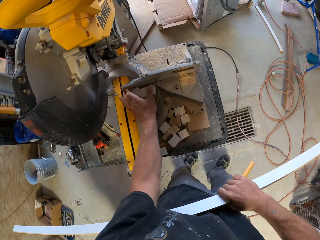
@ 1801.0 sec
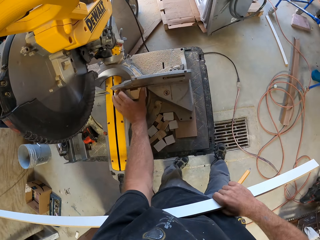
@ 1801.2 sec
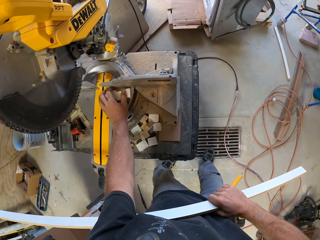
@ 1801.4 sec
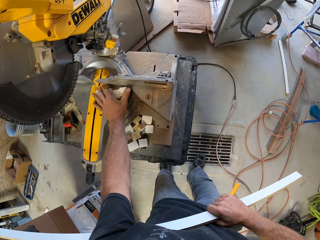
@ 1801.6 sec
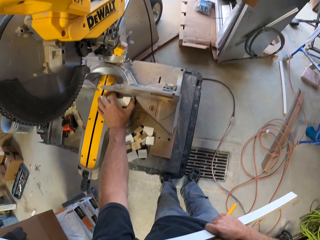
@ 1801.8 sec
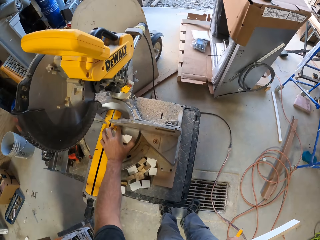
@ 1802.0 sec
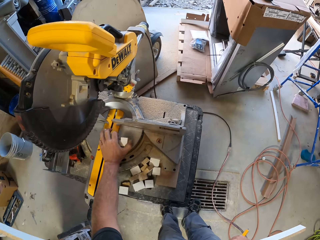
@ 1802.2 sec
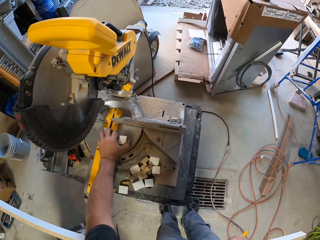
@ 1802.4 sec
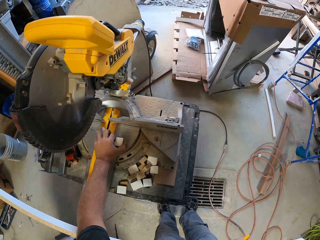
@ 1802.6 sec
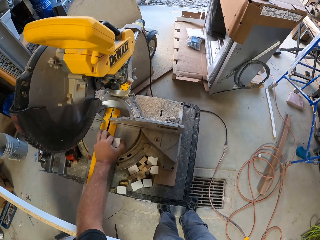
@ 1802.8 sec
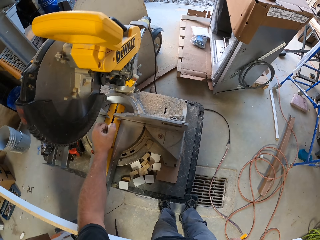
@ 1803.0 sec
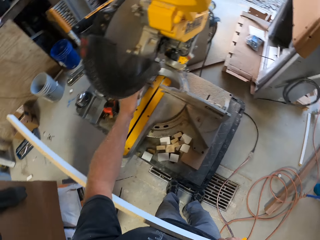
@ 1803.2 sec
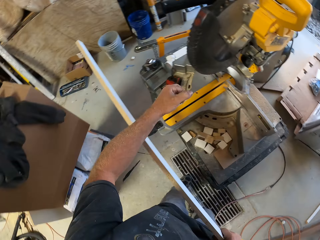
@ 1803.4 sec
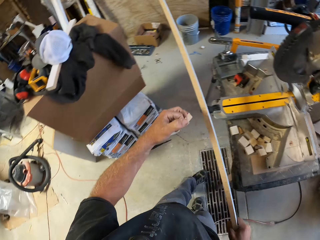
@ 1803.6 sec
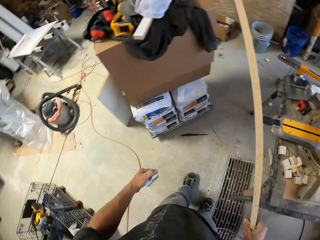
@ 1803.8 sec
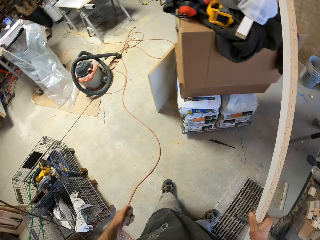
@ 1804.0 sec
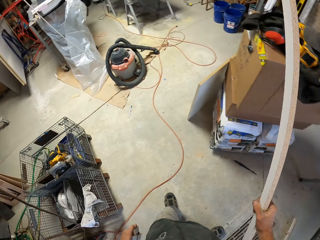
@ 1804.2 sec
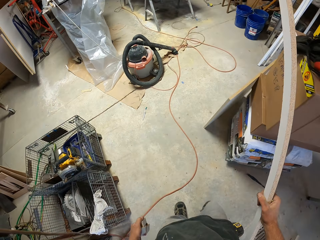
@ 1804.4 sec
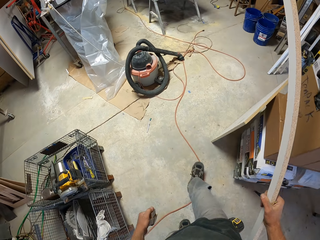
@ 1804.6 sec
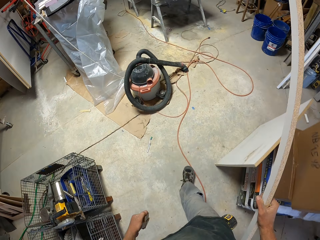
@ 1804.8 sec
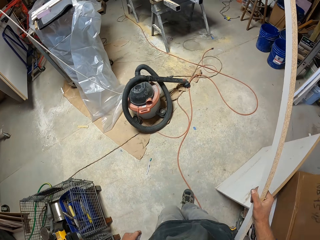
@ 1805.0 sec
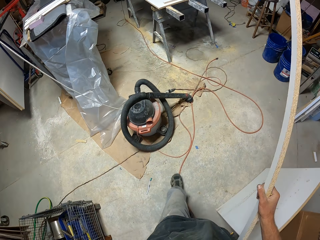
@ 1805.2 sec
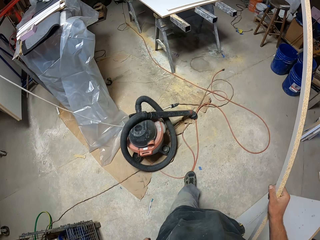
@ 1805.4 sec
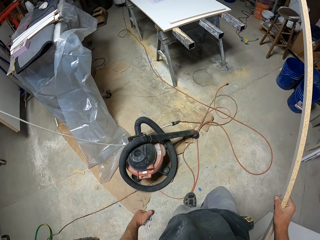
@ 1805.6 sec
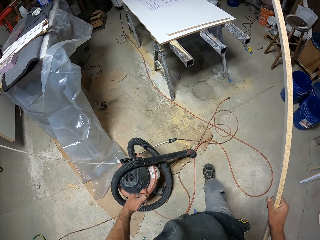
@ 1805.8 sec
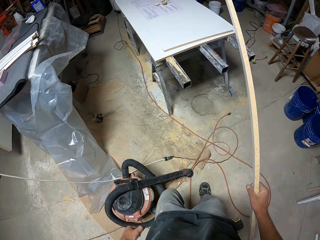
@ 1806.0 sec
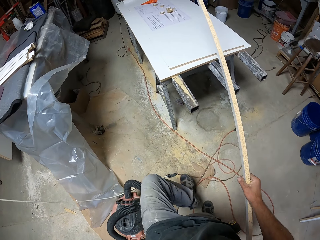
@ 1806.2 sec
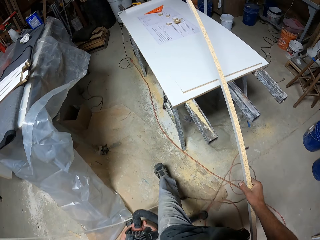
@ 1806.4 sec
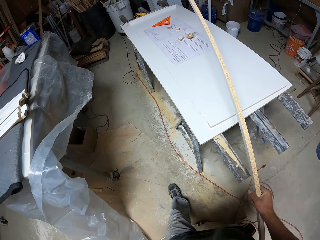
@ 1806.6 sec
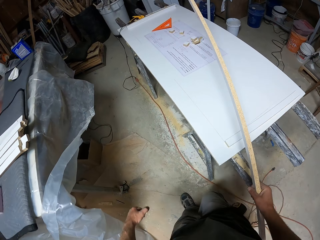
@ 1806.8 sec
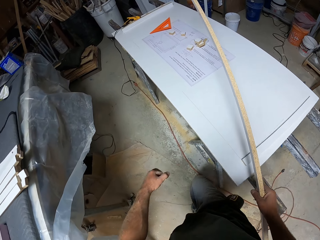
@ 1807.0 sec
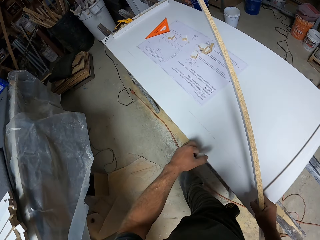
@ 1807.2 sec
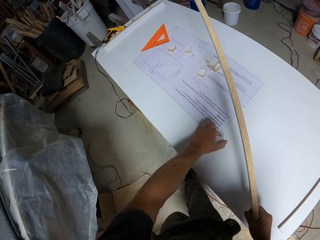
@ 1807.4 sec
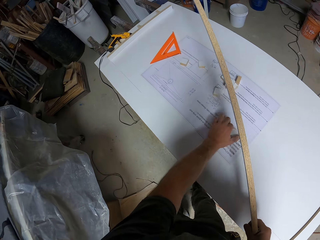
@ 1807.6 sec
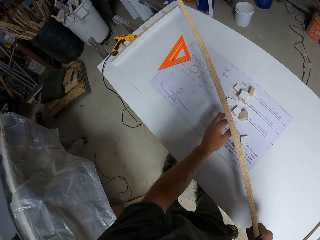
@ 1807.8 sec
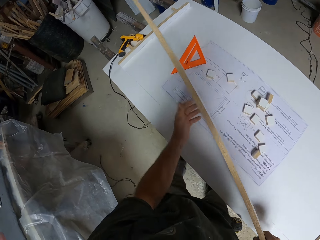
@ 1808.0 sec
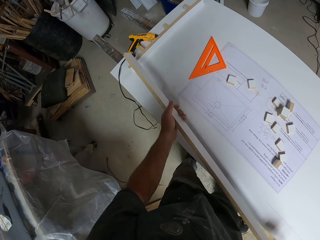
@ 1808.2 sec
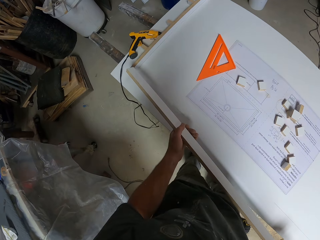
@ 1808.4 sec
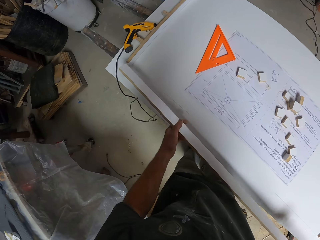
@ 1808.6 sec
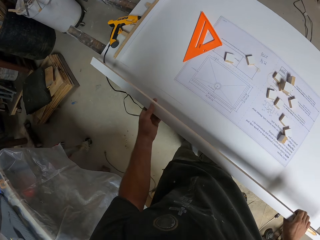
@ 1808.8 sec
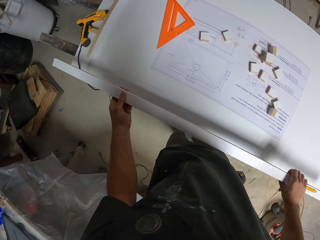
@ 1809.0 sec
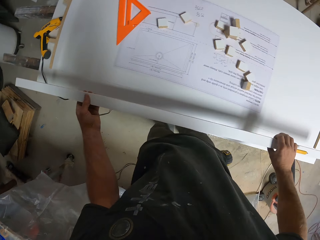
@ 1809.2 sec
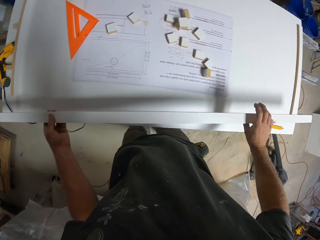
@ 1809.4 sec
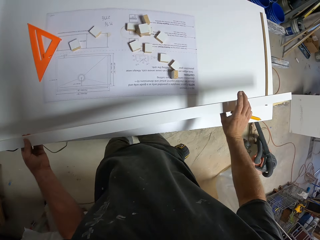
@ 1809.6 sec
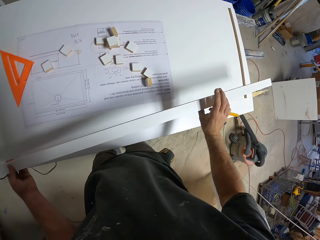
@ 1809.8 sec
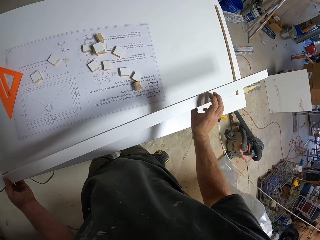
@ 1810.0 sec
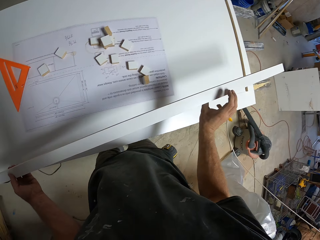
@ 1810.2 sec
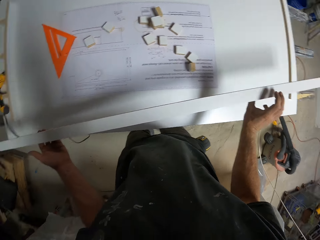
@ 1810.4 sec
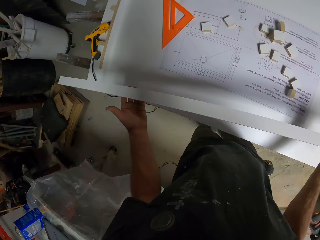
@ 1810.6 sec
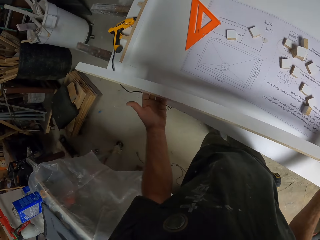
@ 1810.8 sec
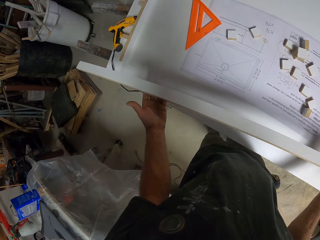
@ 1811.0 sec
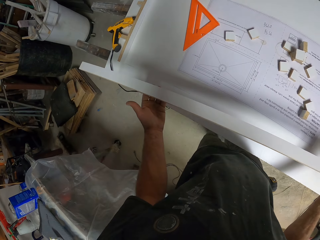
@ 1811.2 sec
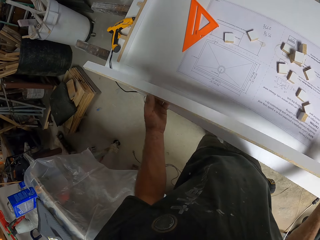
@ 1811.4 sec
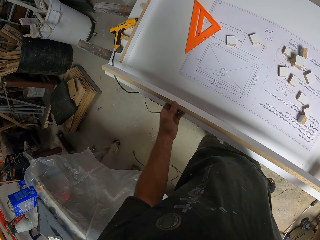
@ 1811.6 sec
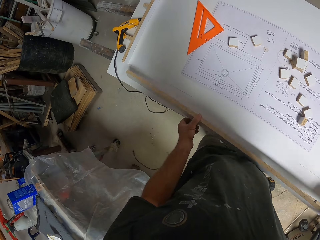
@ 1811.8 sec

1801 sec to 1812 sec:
The camera wearer collects small pieces of wood. They walk across the workshop. They place the small pieces of wood on a crafting paper. They put the piece of wood on the work bench.

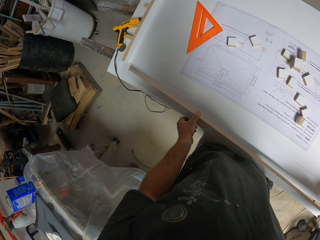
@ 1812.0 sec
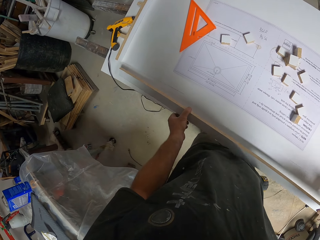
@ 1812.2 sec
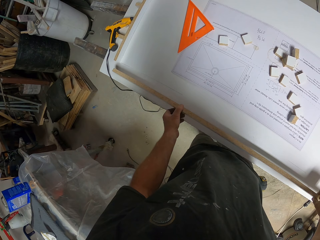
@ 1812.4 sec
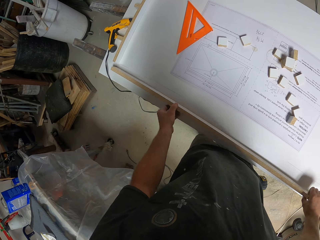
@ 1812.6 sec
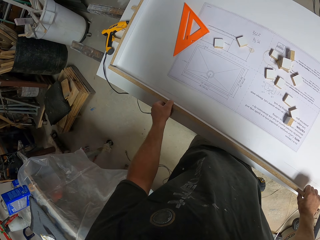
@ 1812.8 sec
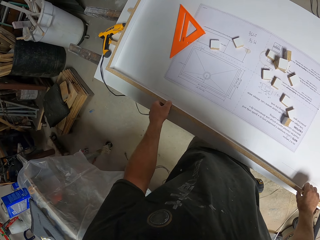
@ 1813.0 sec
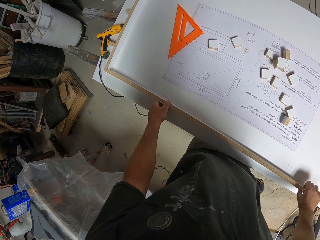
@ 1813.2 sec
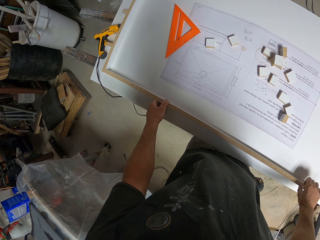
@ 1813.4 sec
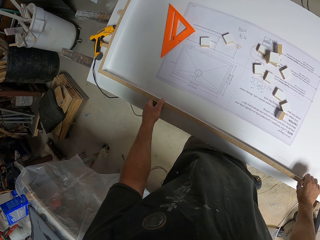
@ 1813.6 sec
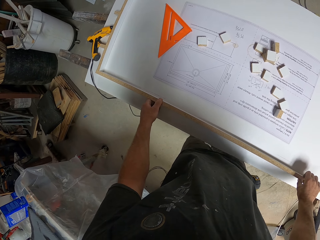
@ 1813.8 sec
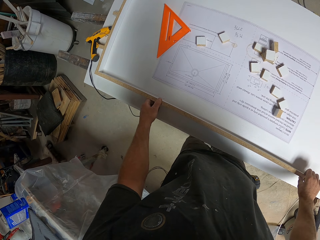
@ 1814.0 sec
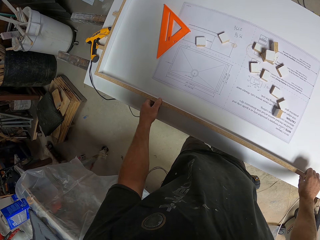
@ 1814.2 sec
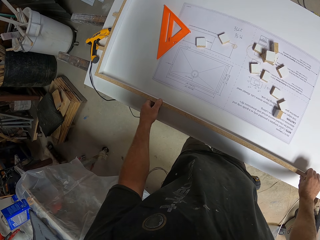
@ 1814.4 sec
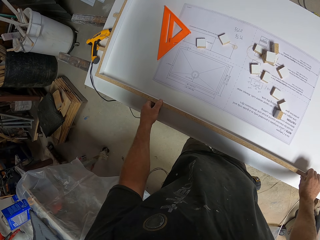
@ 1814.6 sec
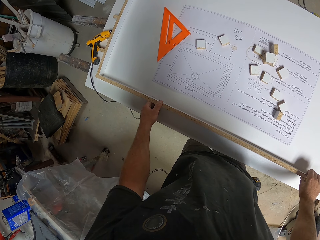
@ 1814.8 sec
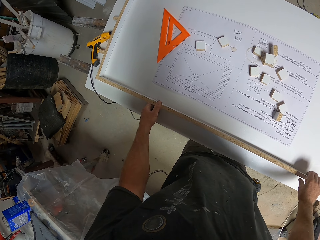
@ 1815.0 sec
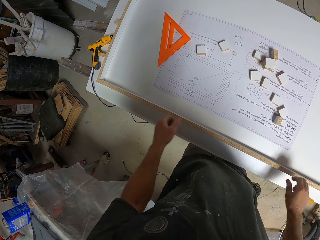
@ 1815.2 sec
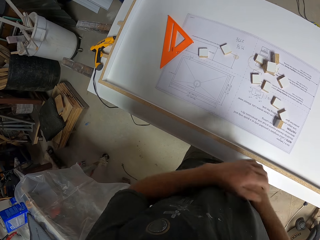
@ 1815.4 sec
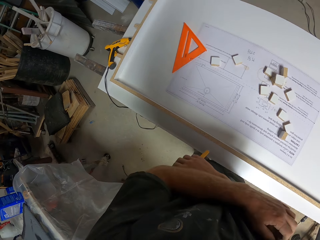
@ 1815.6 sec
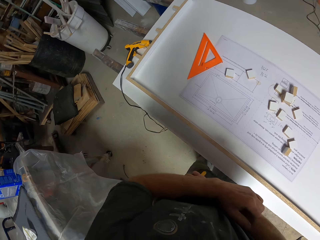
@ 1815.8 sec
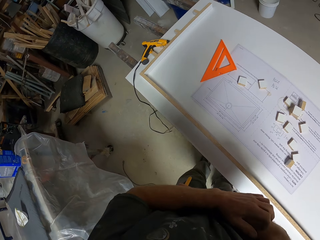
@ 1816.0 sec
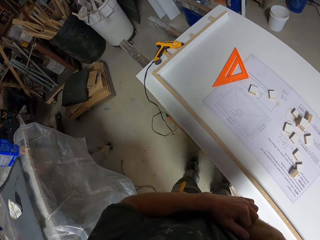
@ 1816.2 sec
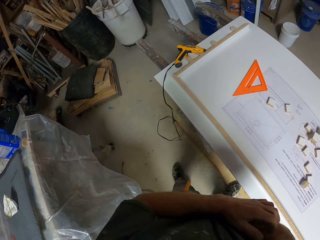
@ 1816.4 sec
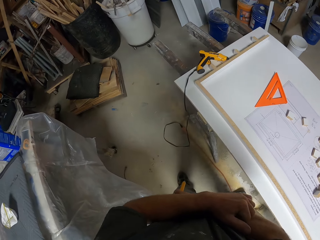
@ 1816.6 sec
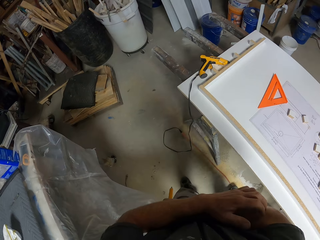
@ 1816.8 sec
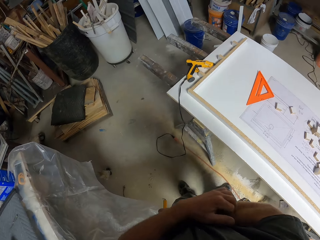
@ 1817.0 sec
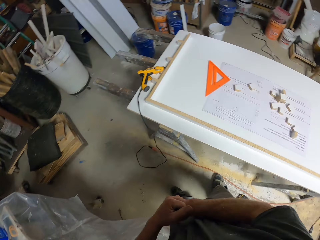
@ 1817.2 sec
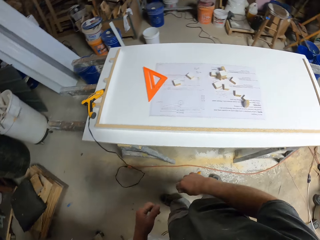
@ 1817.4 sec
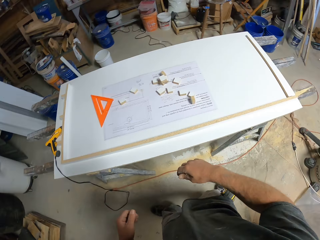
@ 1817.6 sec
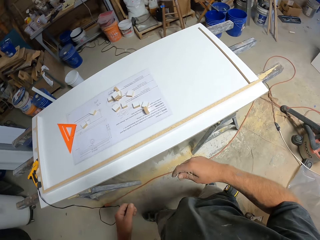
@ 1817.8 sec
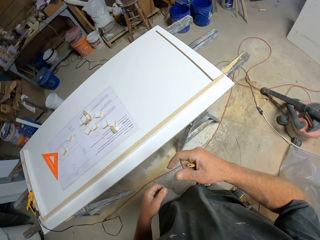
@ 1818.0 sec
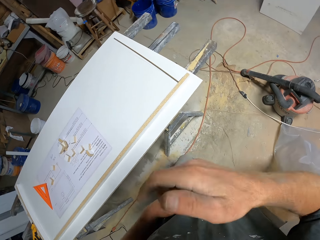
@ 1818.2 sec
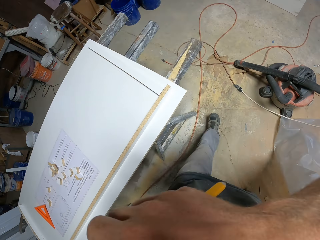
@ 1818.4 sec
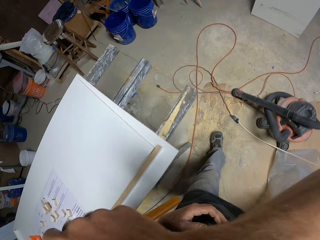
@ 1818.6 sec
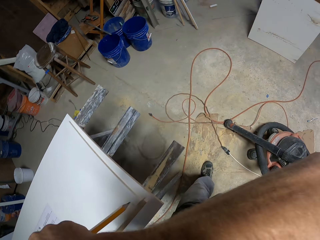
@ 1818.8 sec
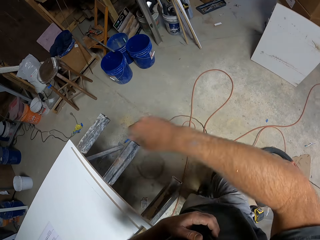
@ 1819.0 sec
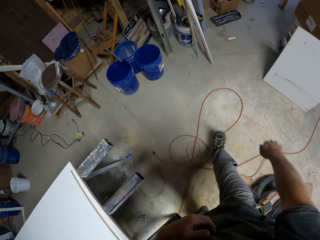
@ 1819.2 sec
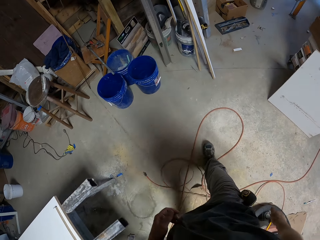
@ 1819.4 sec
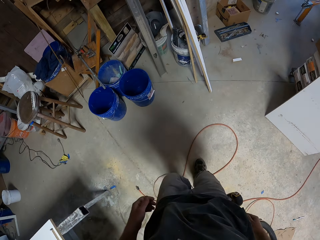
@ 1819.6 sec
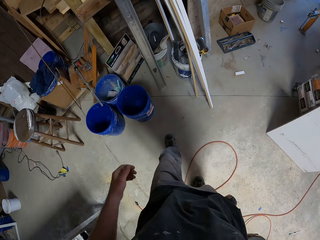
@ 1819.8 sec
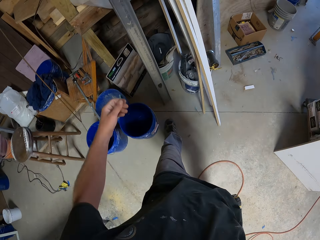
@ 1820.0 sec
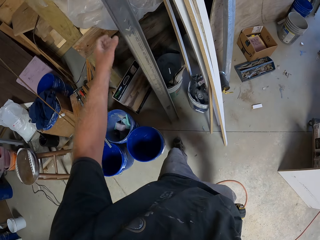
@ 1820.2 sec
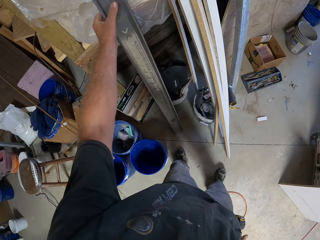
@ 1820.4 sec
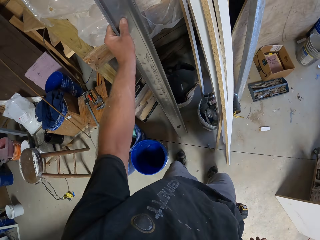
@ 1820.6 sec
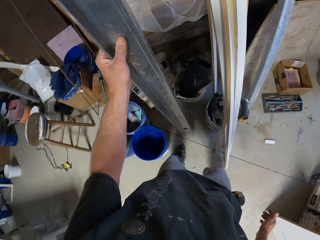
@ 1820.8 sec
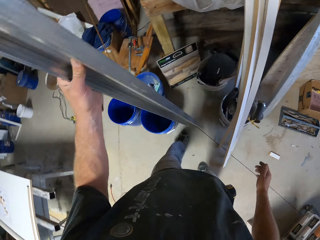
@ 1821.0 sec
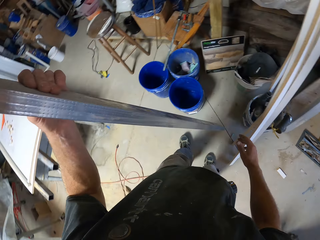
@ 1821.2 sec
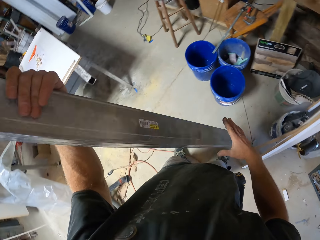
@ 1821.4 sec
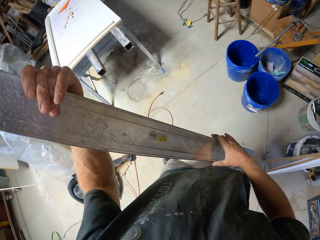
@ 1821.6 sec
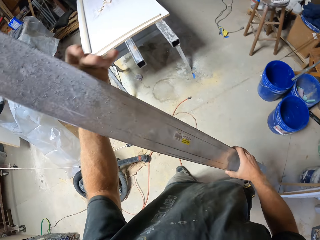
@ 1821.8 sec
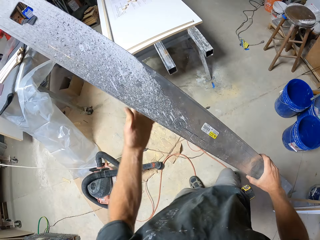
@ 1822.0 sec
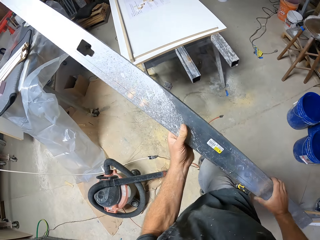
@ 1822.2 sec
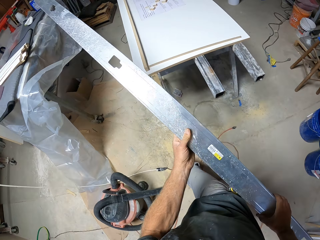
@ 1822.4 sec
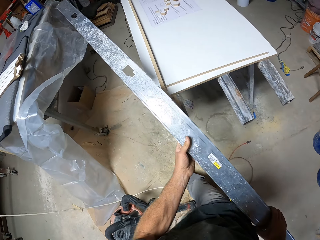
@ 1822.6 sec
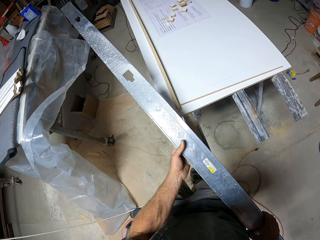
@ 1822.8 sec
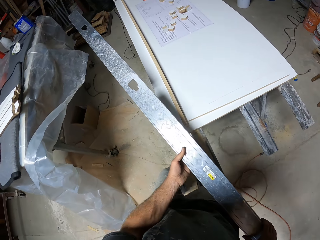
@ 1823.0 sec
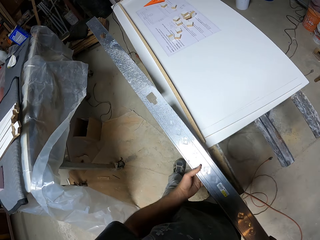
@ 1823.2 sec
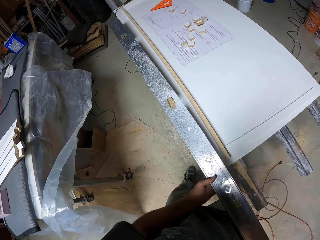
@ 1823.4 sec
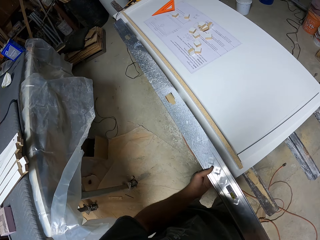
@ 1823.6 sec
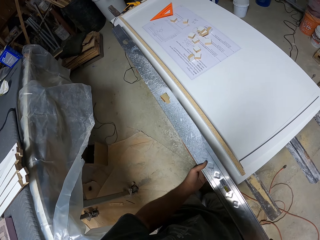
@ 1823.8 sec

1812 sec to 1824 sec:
The camera wearer places a piece of wood on a board. They walk across the workshop. They pick up the steel metal bar. They walk across the workshop.
